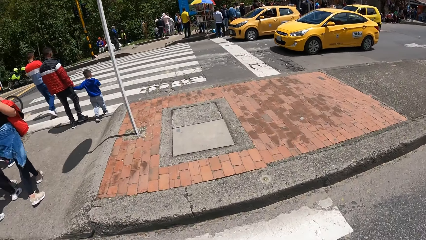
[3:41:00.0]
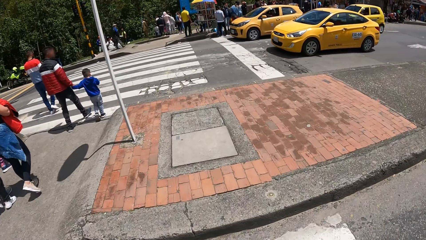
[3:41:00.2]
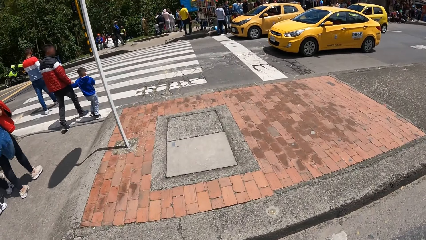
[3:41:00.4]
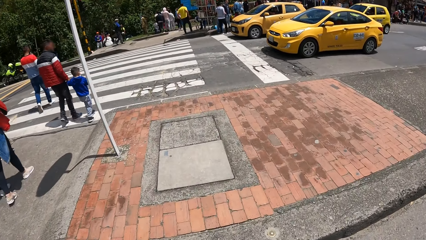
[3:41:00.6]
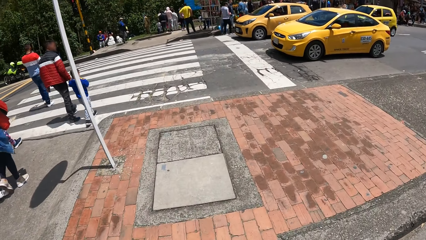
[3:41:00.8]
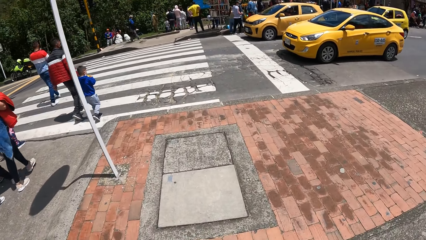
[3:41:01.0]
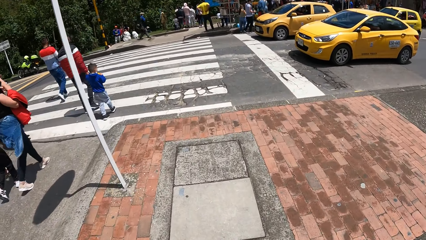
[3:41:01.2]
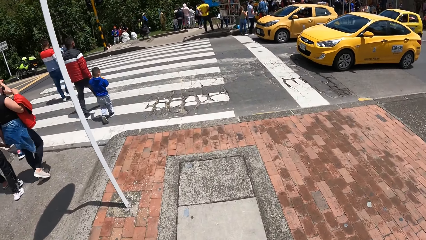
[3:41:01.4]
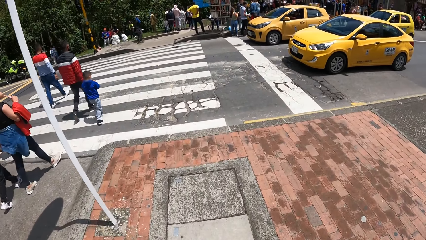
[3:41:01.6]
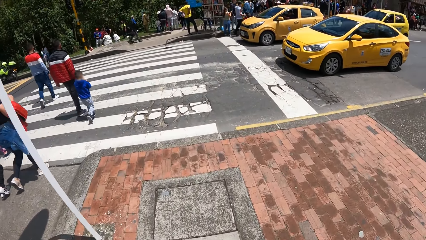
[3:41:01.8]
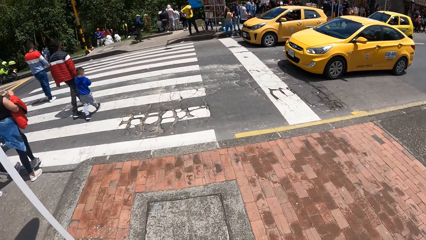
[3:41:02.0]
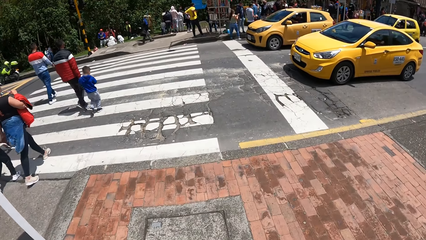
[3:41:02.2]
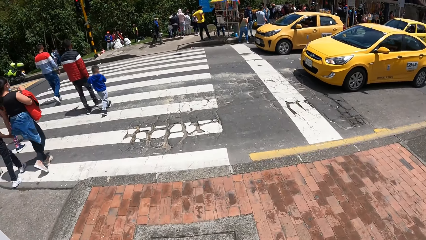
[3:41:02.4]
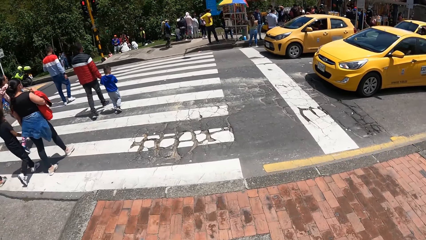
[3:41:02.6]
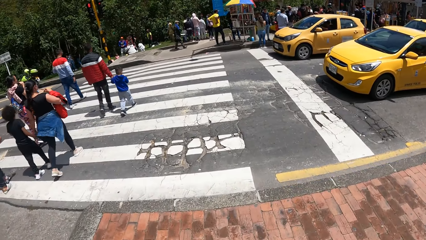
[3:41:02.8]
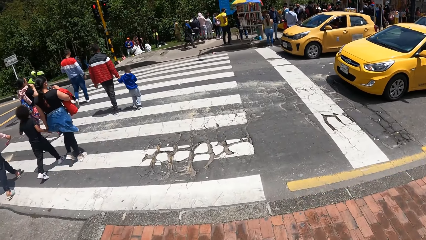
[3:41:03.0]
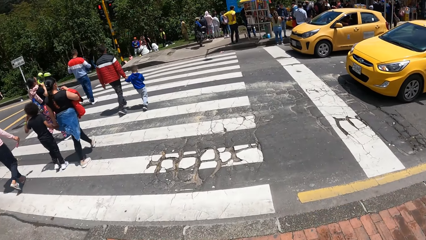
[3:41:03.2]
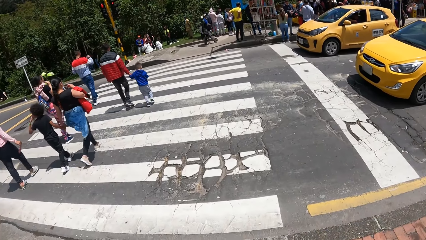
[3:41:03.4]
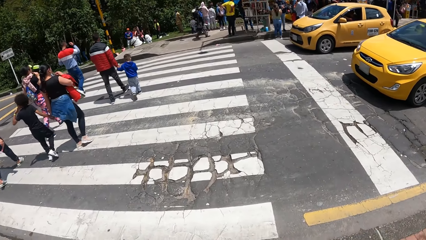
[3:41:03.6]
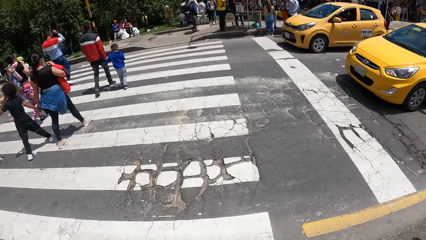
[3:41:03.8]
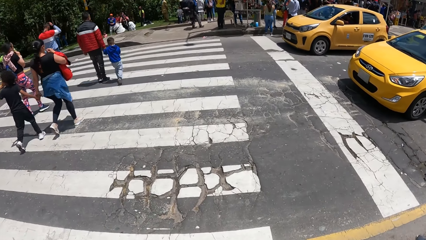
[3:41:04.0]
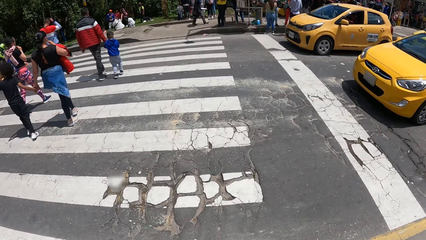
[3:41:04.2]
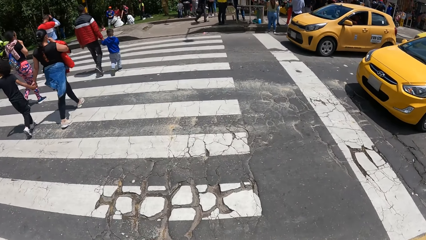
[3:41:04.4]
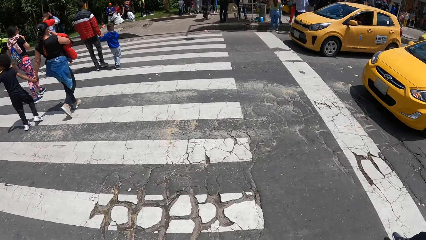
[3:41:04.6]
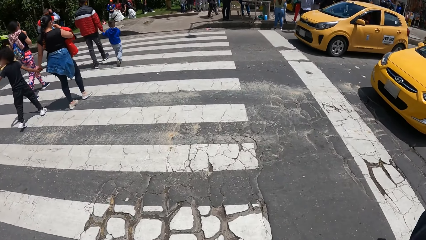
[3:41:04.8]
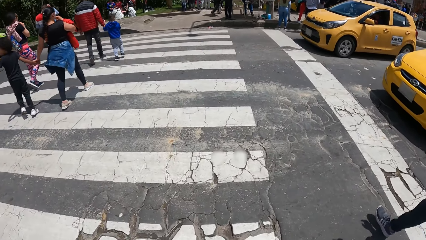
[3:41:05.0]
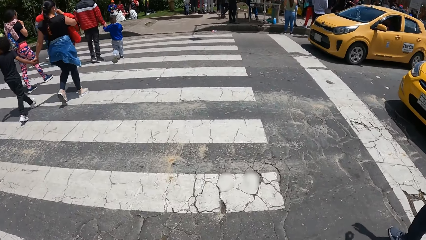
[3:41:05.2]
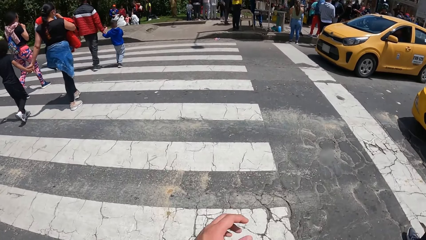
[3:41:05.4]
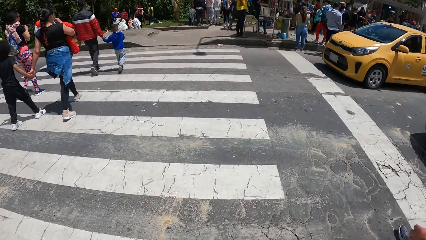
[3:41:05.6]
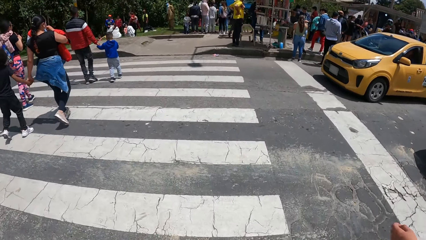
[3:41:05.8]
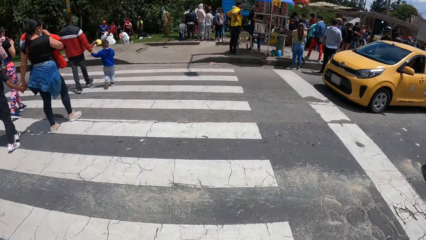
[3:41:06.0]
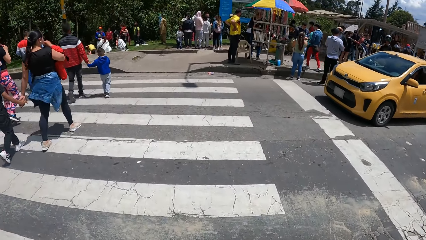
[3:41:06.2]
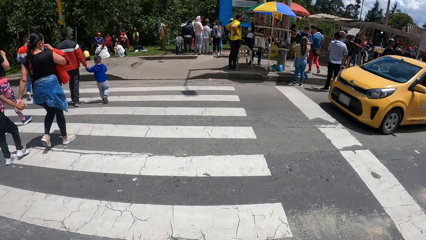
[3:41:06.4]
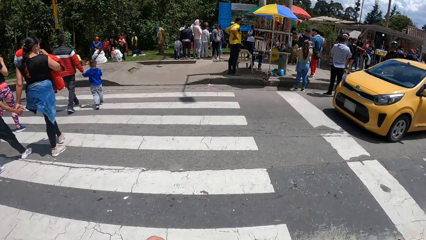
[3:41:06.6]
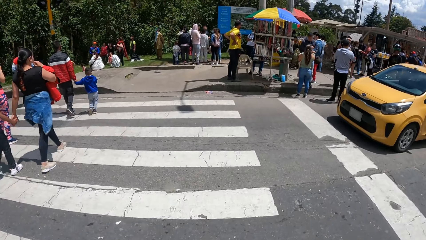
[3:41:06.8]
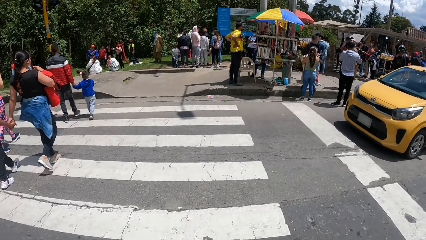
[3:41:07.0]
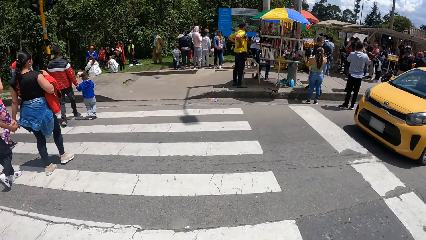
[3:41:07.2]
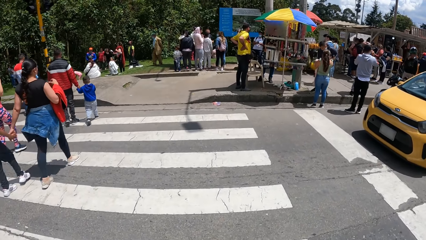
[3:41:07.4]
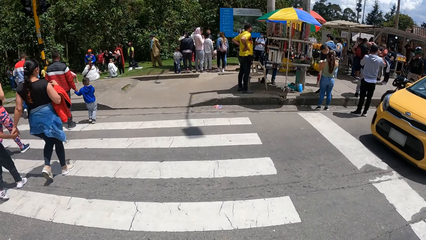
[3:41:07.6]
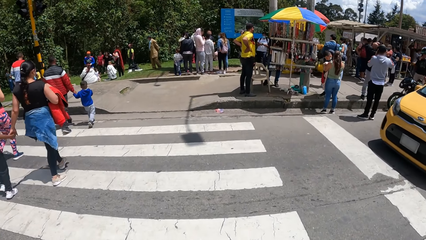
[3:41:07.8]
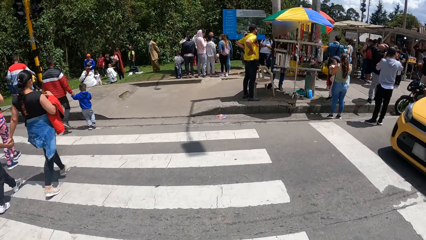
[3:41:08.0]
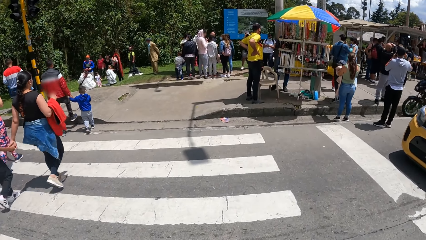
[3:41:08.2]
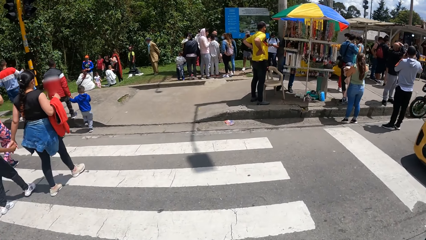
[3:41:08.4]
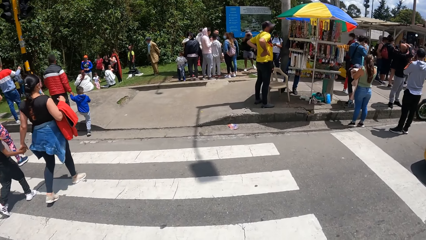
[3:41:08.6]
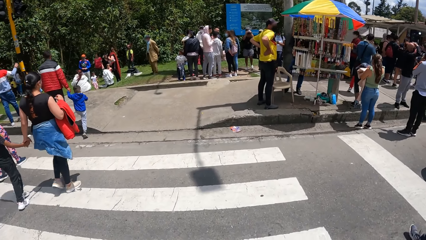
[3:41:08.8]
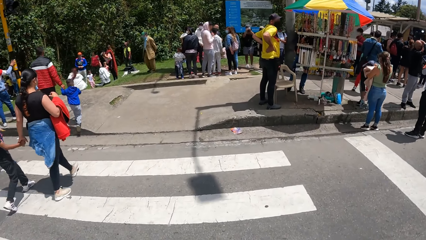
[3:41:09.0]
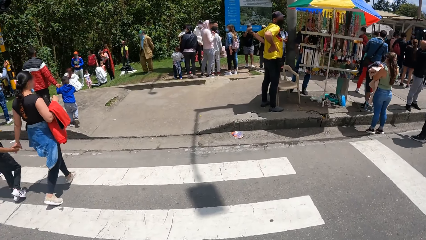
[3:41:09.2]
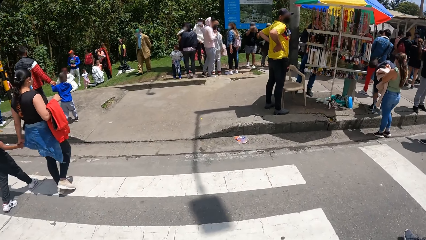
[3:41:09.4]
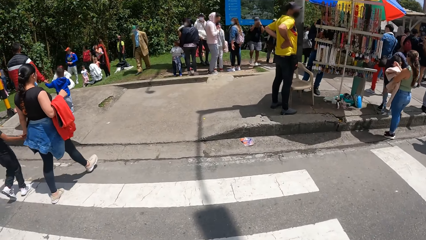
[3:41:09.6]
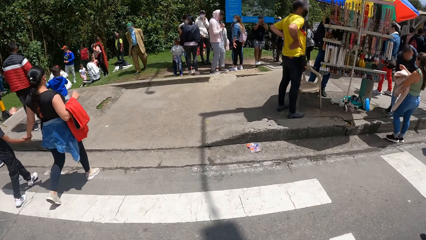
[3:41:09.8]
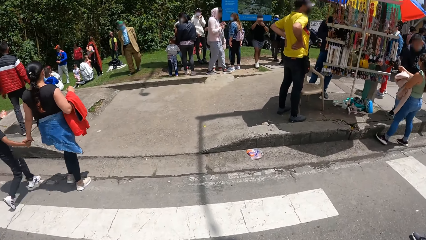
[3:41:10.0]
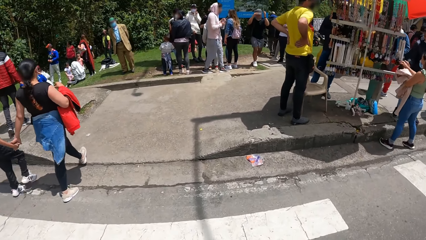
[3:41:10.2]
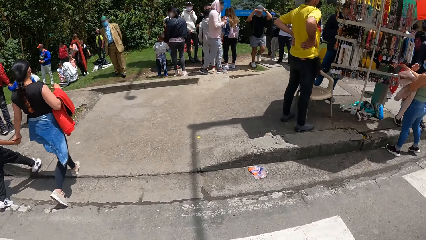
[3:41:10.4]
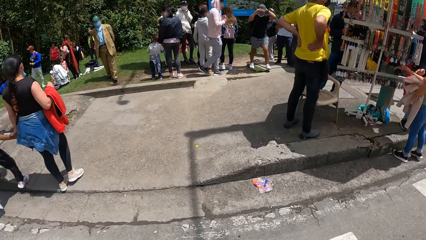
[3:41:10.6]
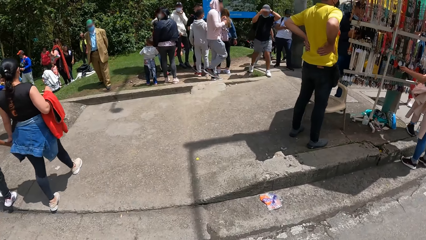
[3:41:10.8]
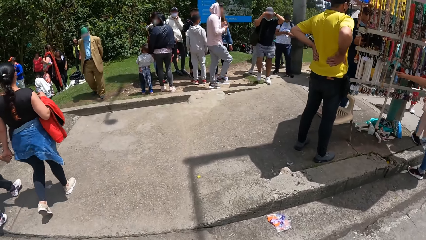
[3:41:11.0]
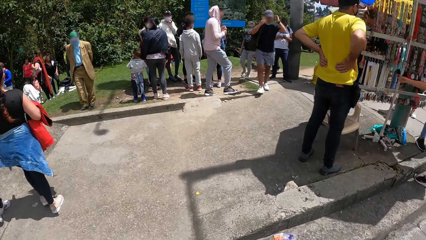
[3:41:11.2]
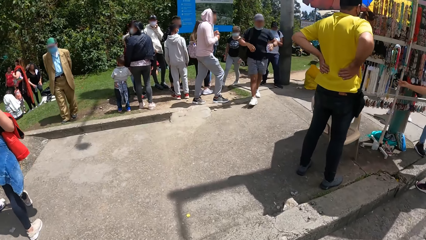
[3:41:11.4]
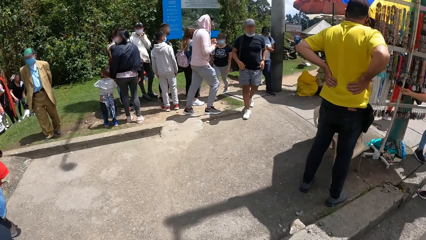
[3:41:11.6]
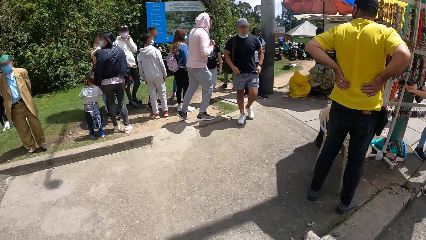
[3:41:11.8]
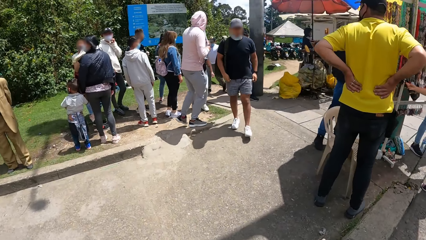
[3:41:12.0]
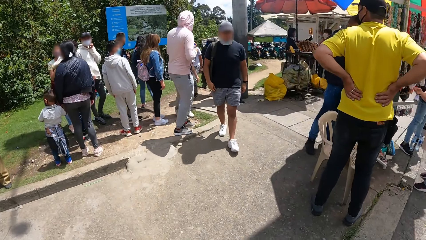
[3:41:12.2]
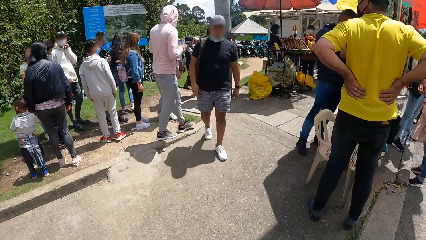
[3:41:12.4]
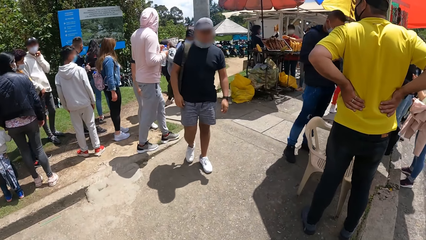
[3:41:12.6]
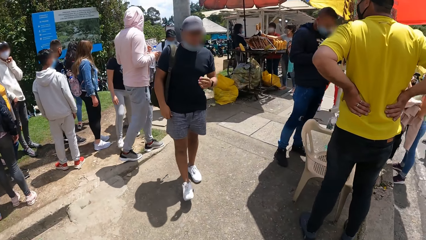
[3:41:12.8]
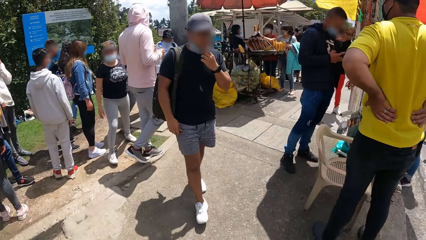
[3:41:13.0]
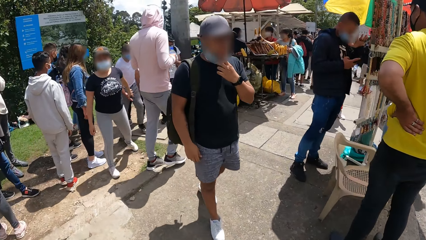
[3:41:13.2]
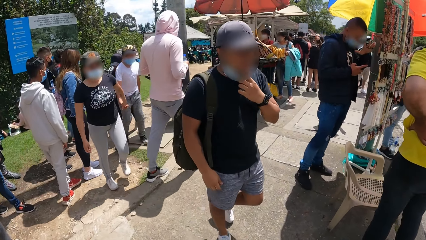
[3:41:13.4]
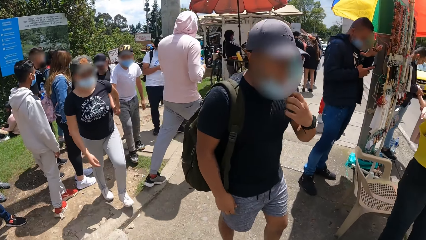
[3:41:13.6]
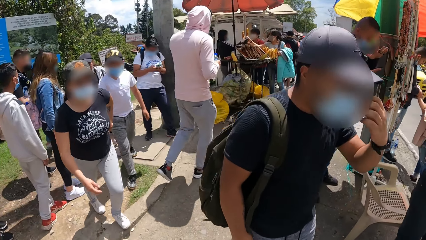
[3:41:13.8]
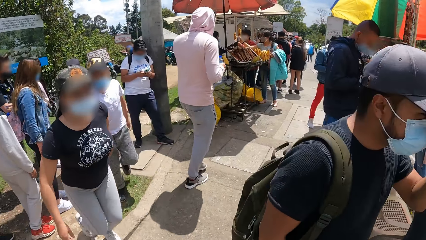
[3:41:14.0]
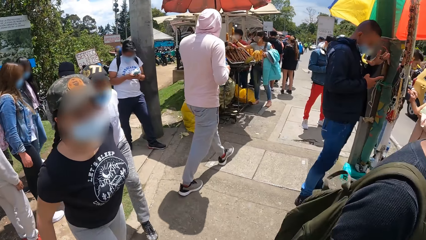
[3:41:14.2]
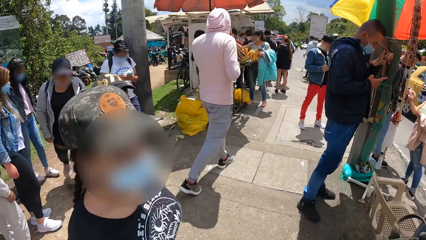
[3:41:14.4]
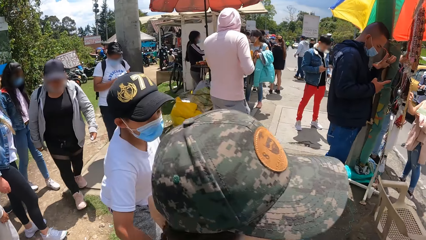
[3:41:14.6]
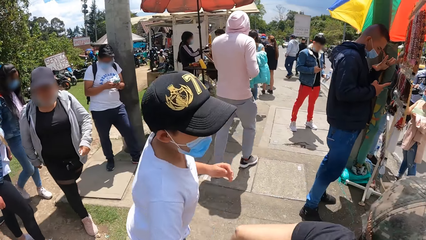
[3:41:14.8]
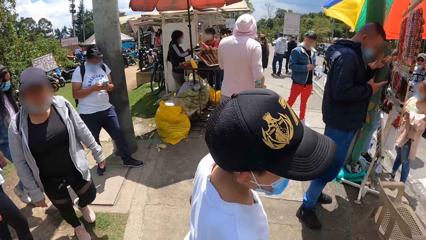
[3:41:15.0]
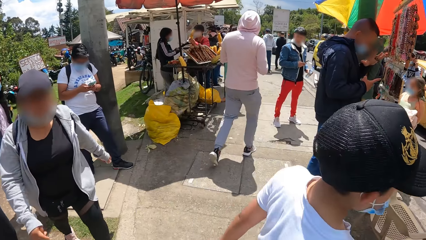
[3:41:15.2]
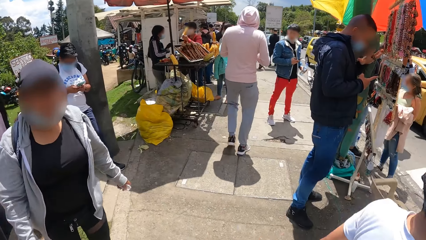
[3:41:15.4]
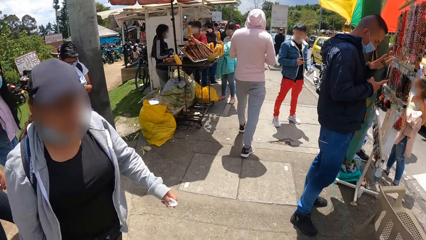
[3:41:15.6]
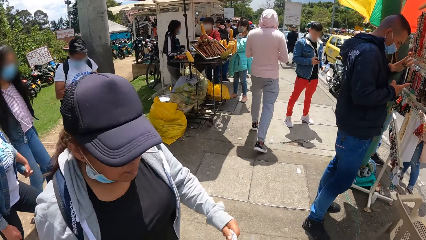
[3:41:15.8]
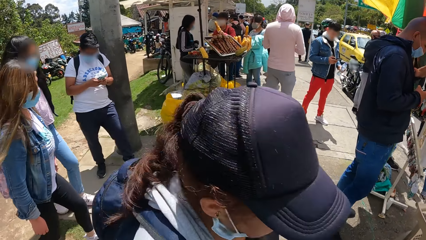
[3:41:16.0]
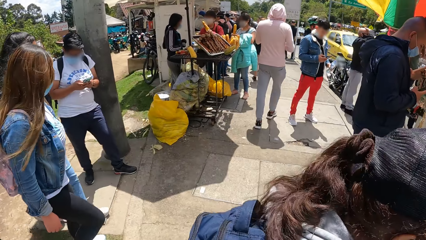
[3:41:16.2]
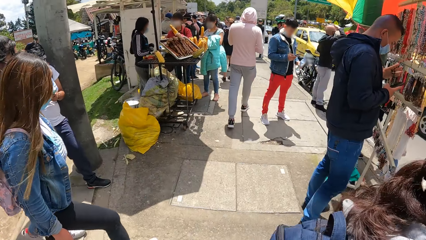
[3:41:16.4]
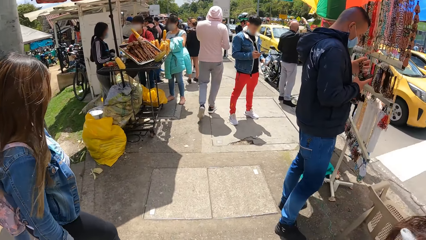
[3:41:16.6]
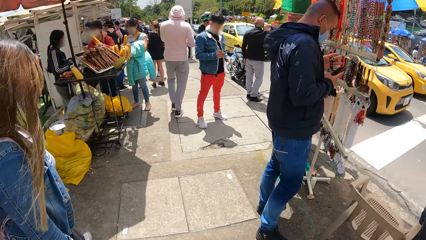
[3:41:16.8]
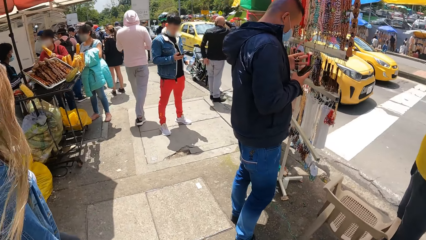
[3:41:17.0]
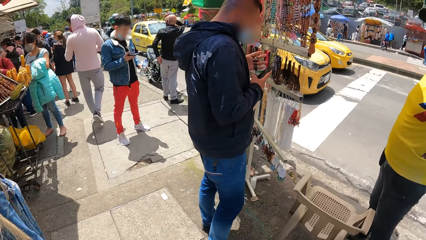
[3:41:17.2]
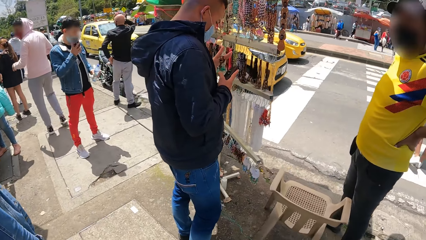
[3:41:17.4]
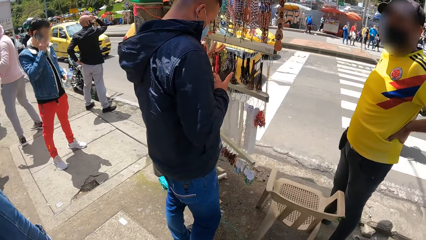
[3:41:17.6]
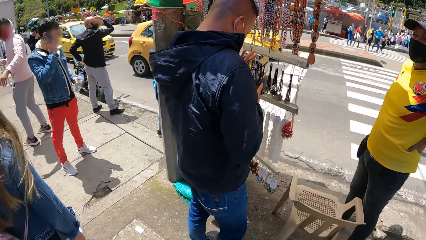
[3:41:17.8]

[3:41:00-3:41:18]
The camera wearer crosses a road alongside many people. They move their hand. They walk past many people on a sidewalk.
